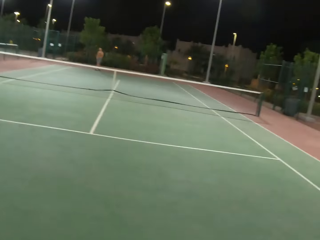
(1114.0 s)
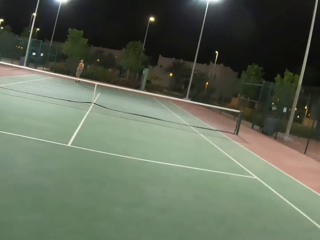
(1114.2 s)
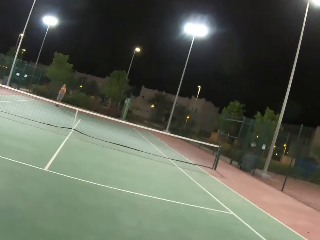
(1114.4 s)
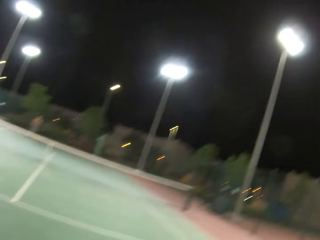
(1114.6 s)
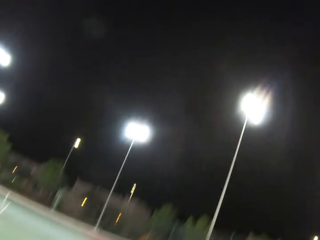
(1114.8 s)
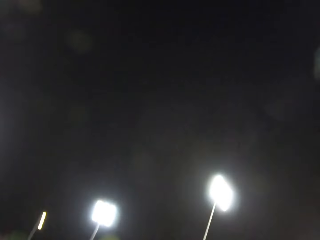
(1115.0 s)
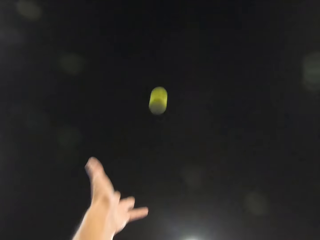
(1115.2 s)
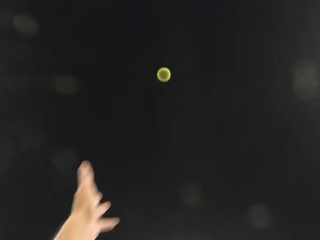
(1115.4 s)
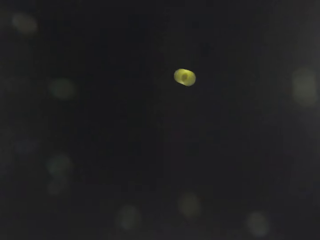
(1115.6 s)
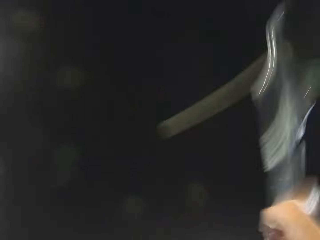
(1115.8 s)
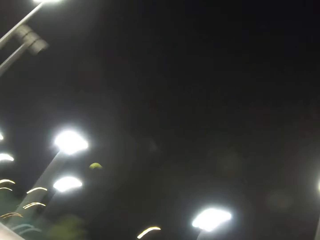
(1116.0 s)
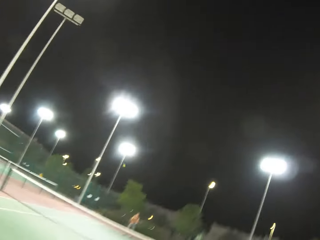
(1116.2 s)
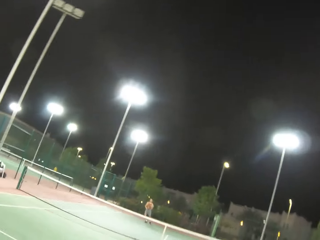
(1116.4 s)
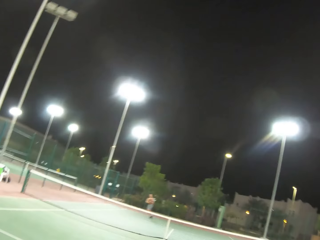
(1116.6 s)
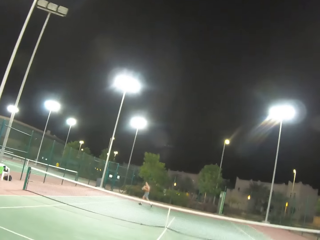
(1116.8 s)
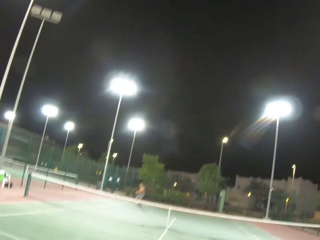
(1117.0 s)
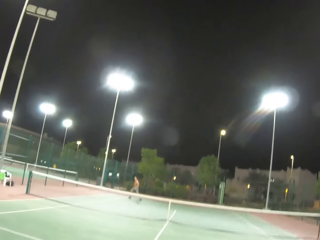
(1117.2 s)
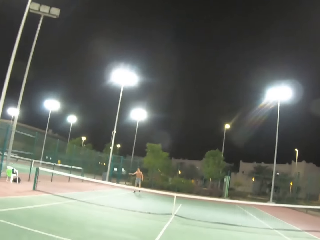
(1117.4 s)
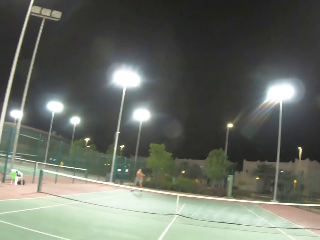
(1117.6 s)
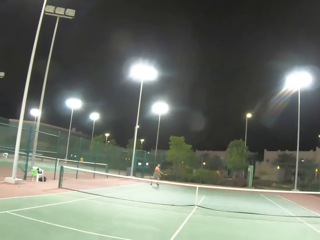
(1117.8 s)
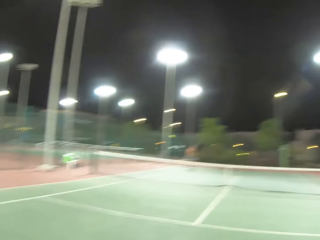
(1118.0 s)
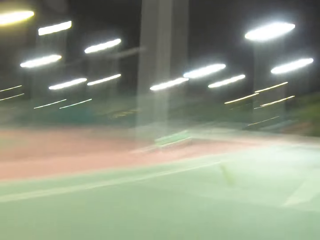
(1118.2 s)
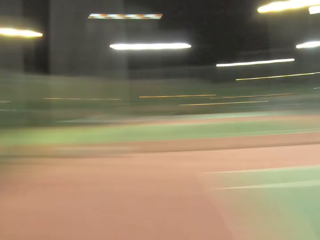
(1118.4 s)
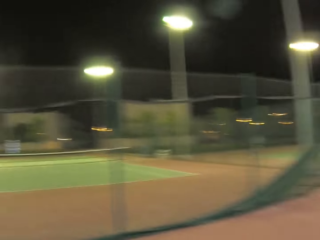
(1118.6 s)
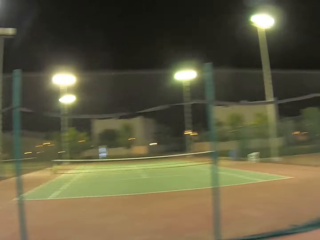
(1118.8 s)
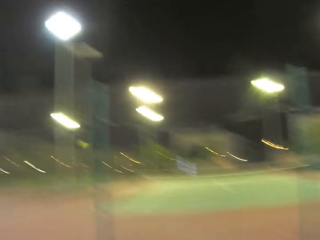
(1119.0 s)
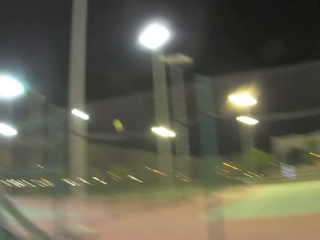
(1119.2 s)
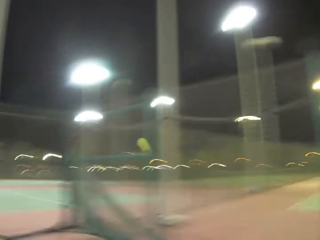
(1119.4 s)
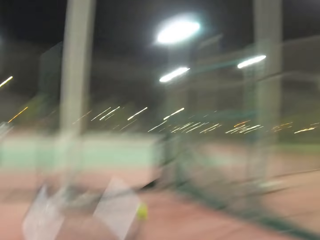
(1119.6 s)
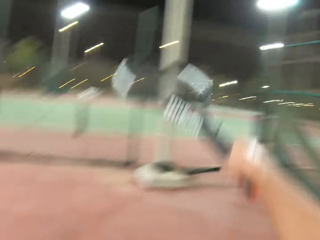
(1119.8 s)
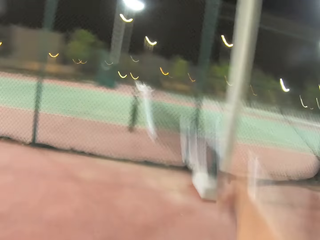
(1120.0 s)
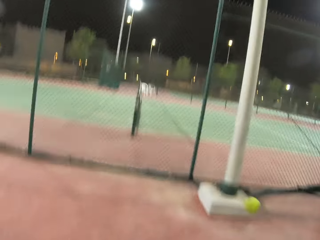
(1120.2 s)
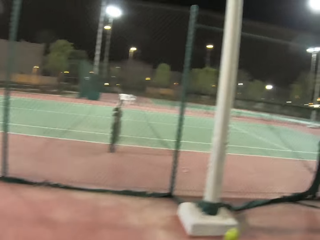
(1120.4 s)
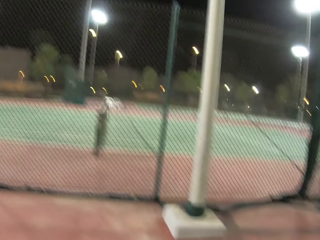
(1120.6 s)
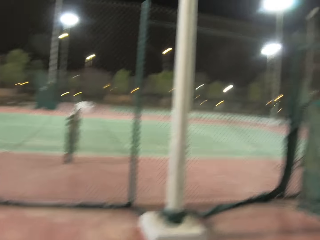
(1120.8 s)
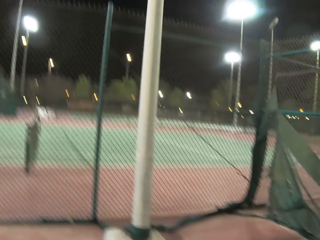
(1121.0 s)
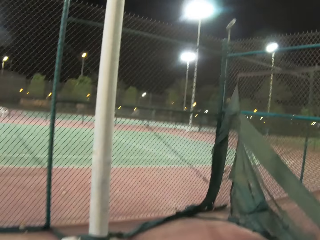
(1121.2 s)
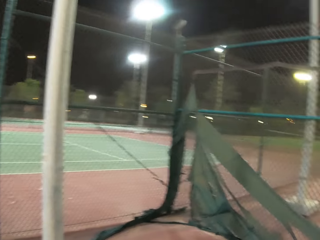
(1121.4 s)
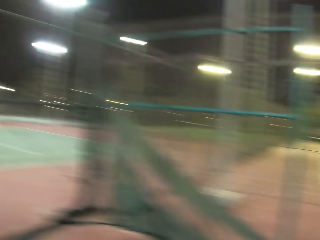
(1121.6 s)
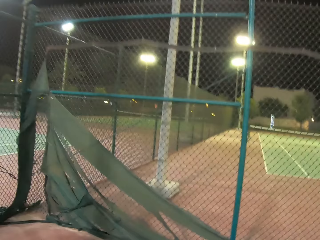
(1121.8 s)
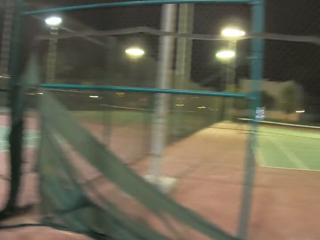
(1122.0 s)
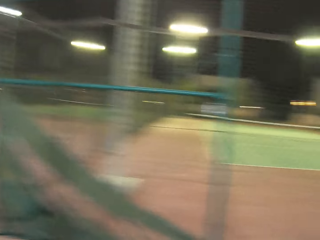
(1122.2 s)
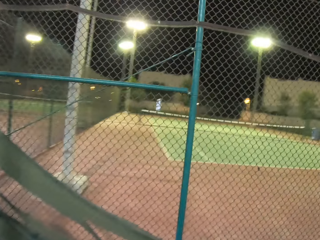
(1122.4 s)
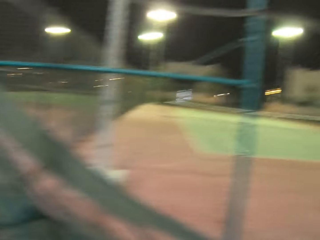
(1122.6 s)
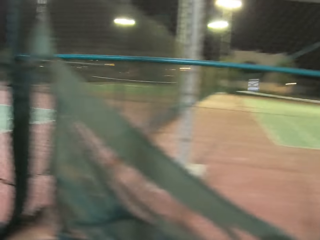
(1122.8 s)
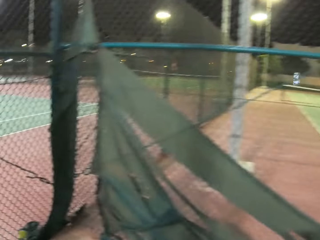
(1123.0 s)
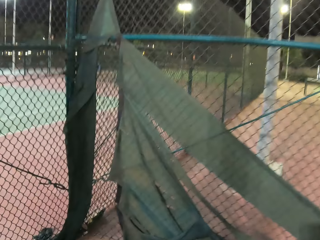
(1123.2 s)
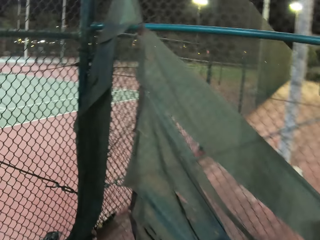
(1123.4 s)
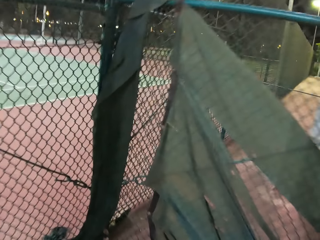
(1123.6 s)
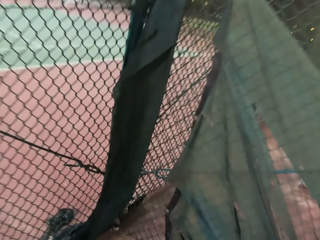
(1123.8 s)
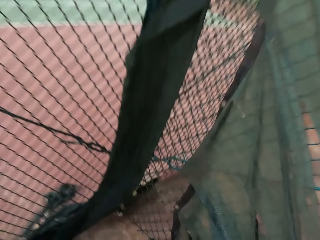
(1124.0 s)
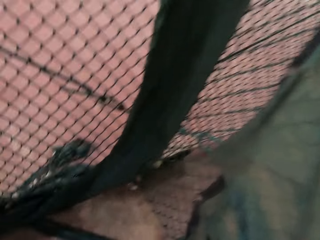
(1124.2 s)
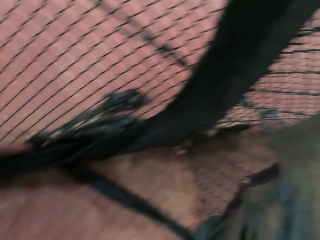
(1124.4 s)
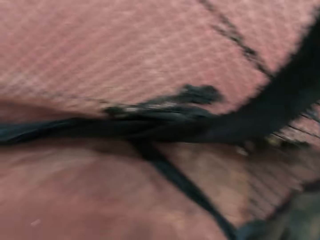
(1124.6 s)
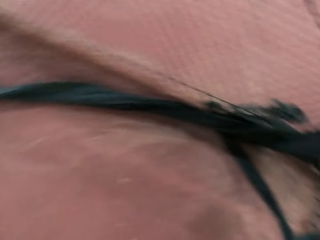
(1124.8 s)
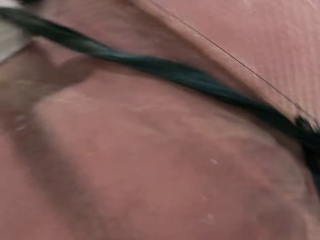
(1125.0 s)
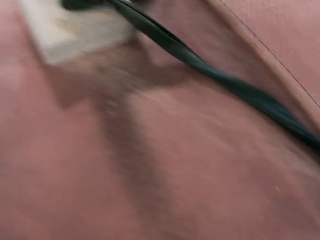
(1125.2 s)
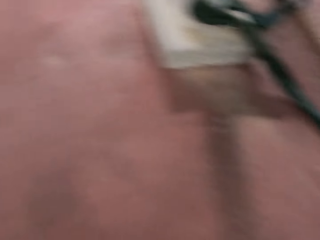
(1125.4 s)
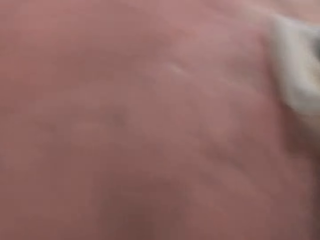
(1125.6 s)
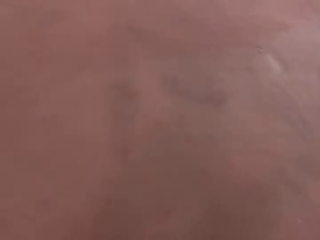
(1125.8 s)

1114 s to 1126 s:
The camera wearer serves a tennis ball in the court. They walk around in the tennis court.

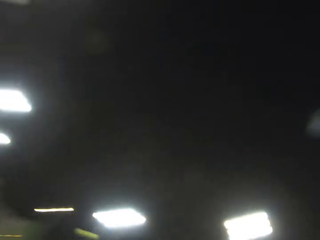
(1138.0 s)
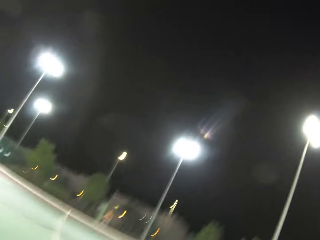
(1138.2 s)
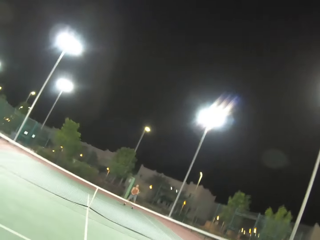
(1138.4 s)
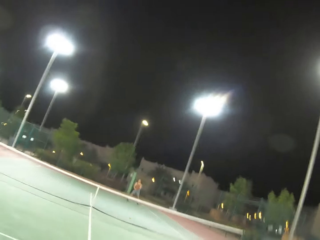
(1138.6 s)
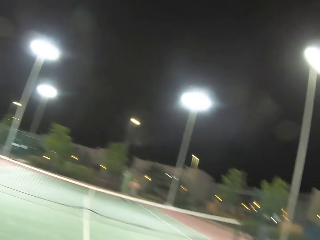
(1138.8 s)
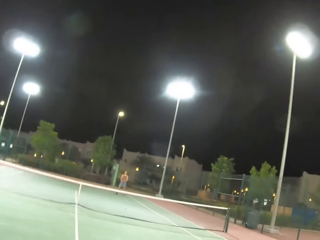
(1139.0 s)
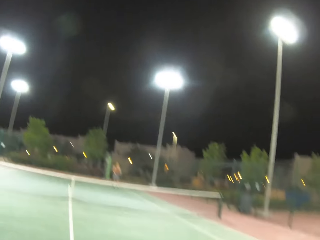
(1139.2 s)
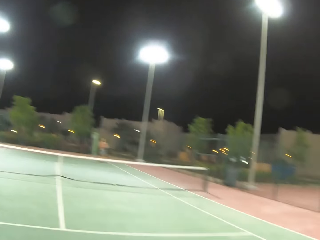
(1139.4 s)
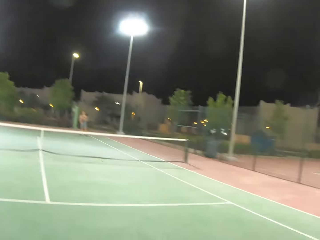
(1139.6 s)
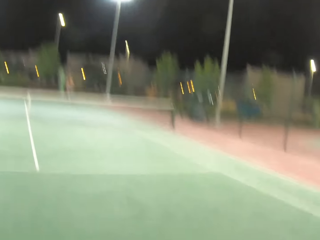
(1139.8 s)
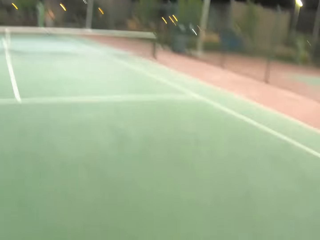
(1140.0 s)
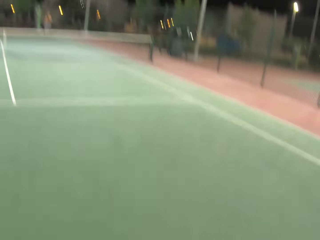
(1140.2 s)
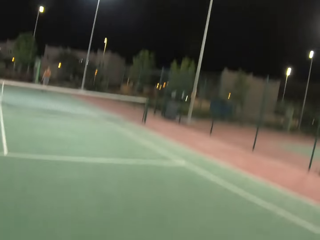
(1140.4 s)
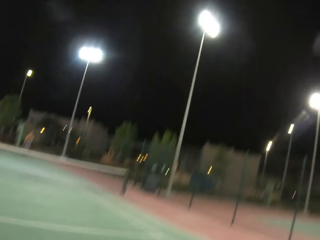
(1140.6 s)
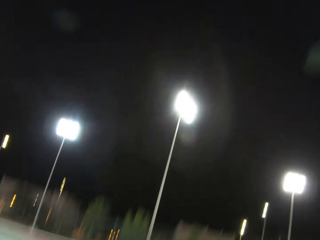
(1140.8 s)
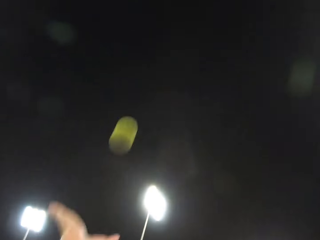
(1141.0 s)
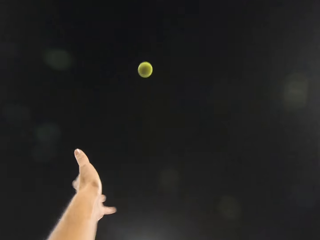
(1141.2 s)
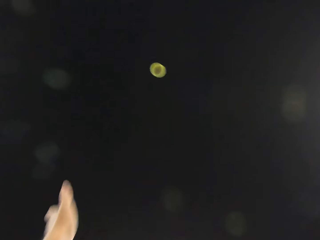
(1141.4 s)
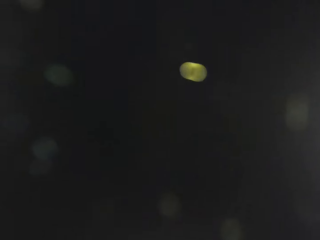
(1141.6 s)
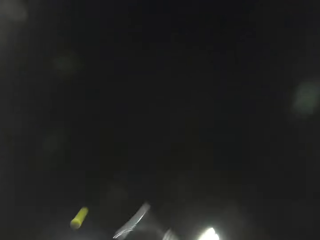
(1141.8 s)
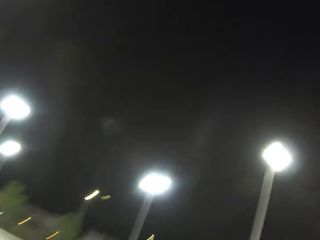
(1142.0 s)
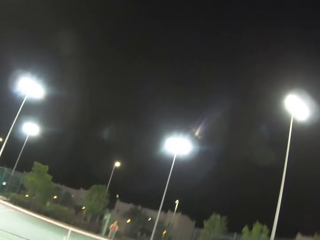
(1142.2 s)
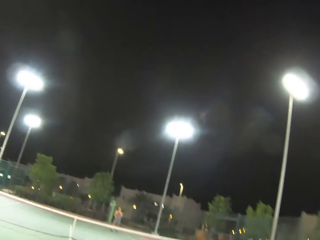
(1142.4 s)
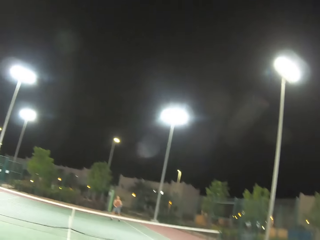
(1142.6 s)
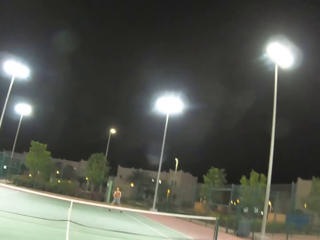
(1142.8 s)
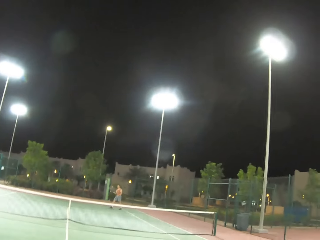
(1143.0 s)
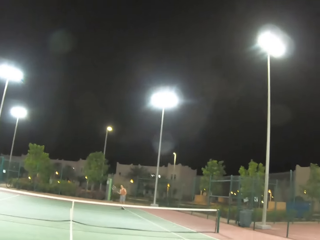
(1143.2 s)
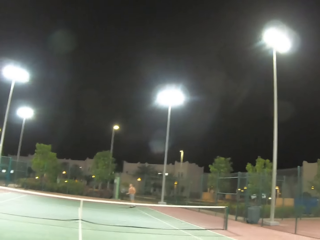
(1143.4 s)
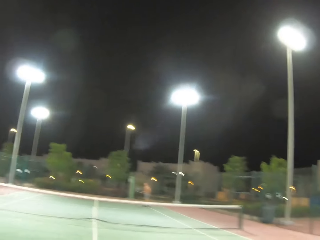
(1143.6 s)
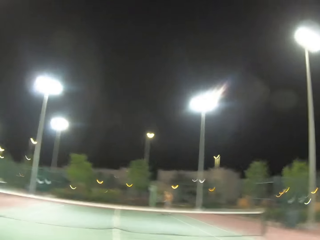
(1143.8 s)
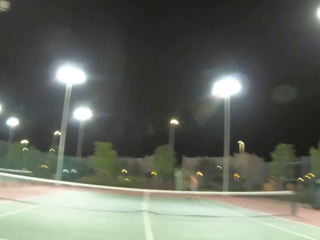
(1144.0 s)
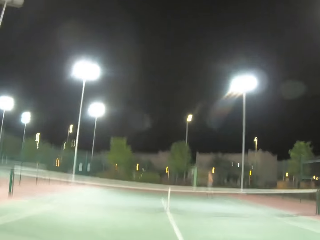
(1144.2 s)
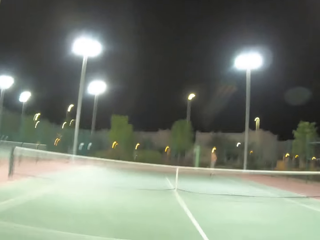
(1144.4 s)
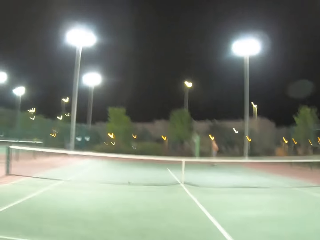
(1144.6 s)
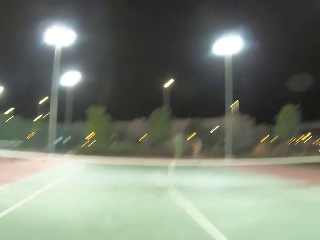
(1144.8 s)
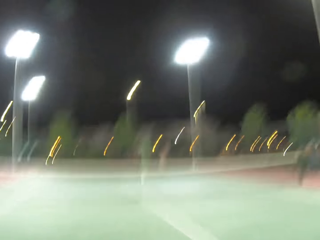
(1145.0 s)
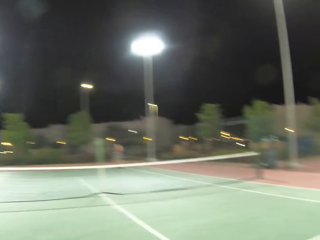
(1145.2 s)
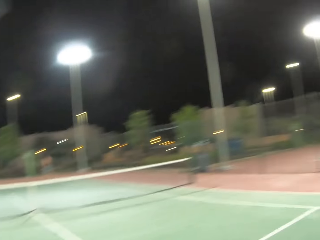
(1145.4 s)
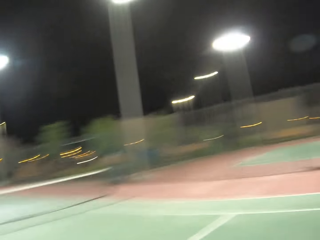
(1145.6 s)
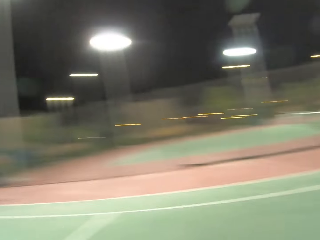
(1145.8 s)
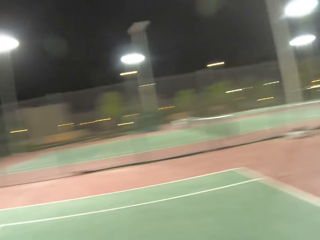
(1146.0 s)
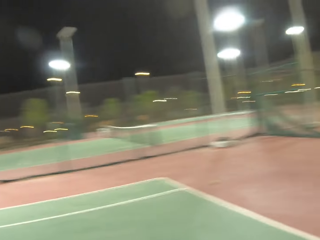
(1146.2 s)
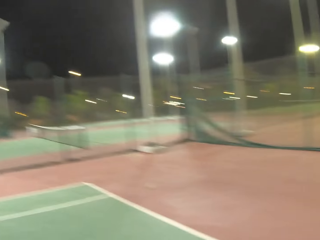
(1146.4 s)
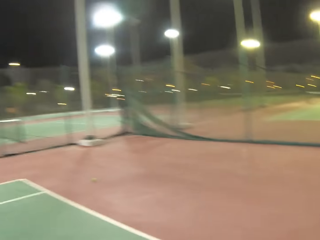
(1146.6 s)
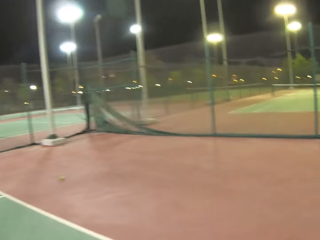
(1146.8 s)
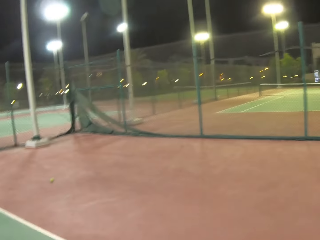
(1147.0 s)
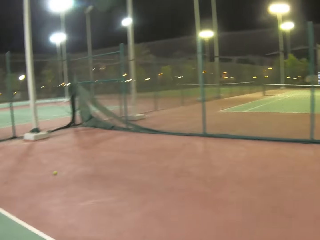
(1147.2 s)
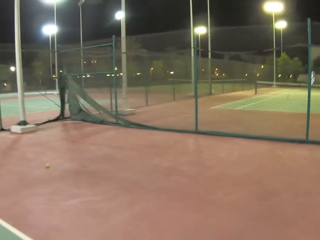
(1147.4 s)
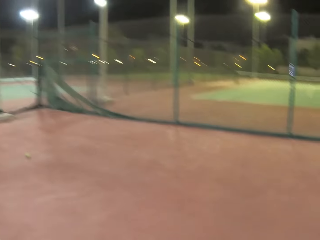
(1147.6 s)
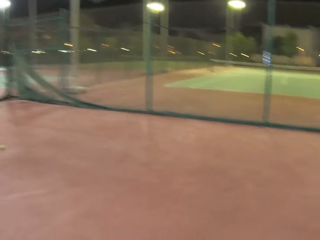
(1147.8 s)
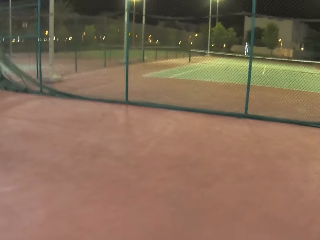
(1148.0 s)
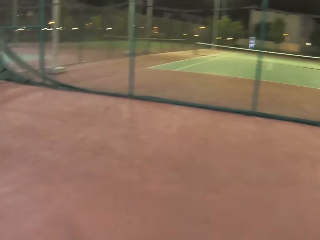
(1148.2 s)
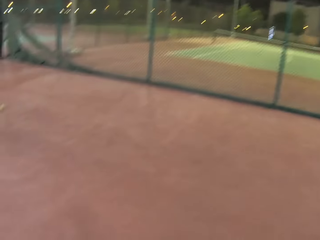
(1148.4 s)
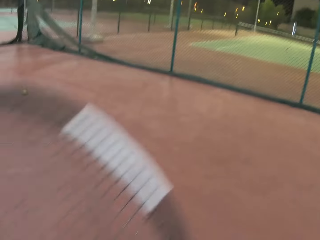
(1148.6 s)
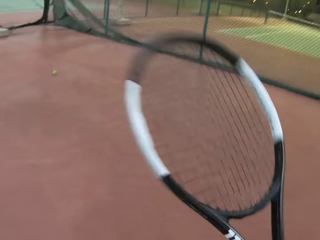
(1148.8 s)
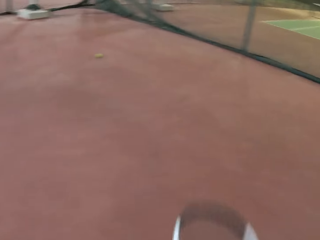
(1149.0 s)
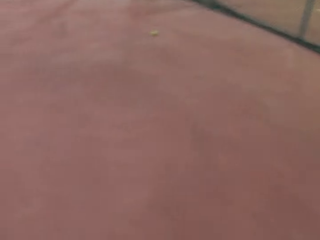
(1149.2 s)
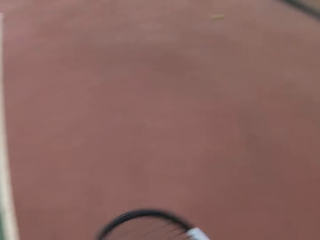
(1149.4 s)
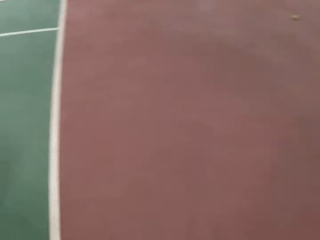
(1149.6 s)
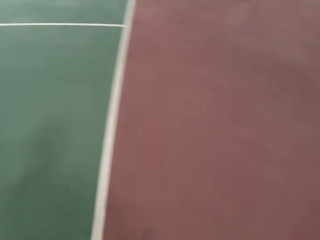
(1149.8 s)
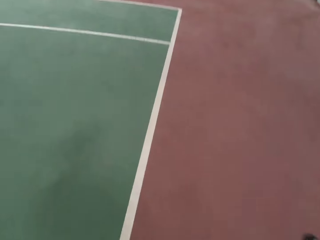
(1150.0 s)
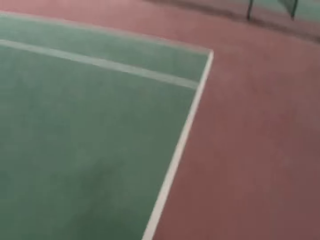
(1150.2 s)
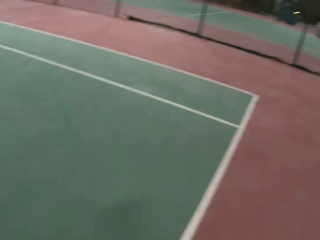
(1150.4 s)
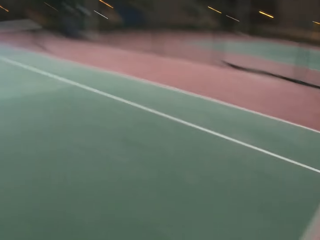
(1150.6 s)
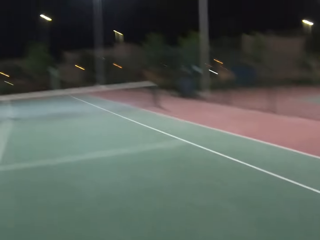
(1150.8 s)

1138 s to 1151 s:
The camera wearer serves a tennis ball in the court. They serve the tennis ball in the court again. They walk around in the tennis court.
